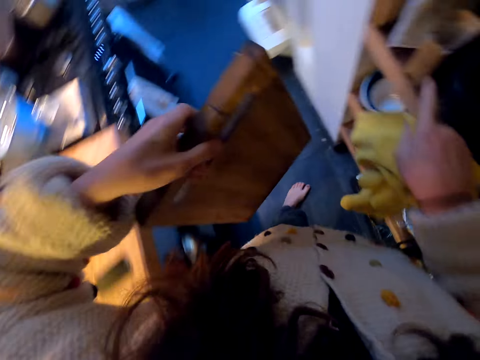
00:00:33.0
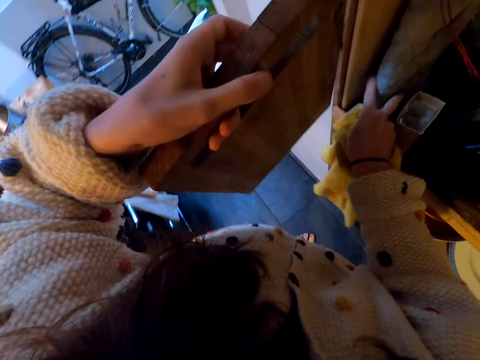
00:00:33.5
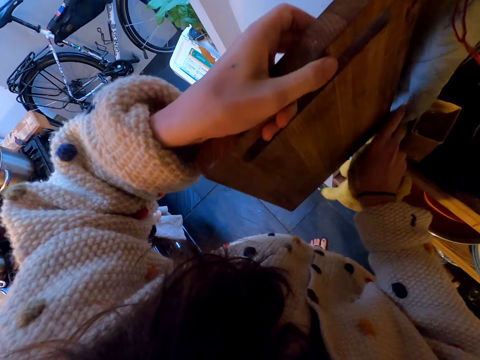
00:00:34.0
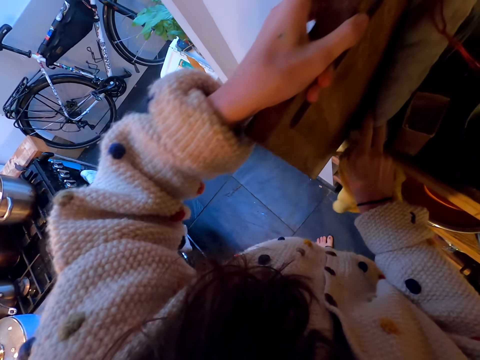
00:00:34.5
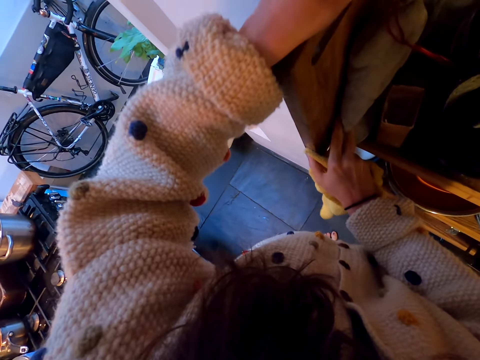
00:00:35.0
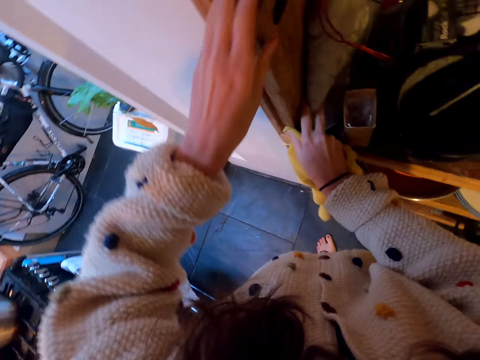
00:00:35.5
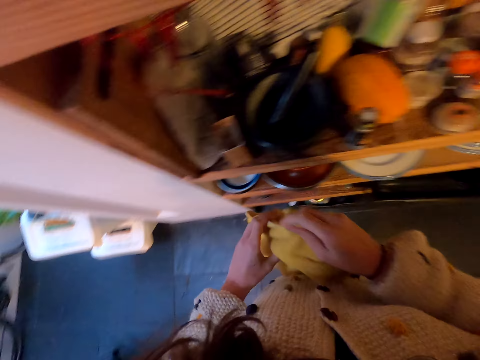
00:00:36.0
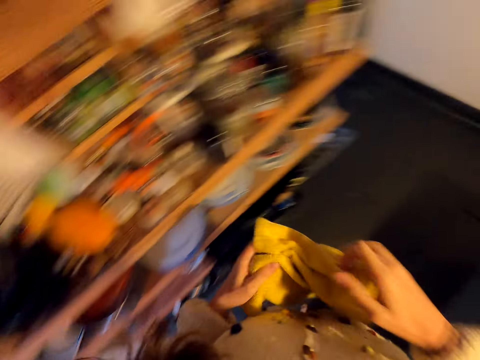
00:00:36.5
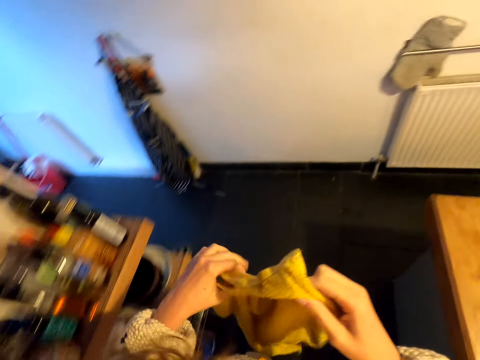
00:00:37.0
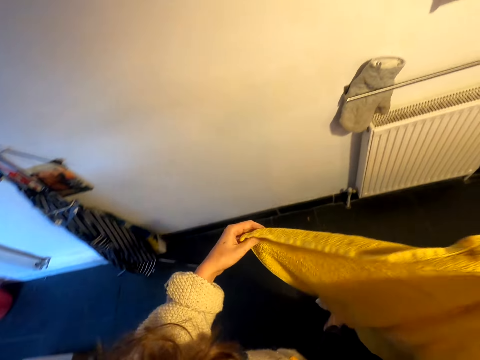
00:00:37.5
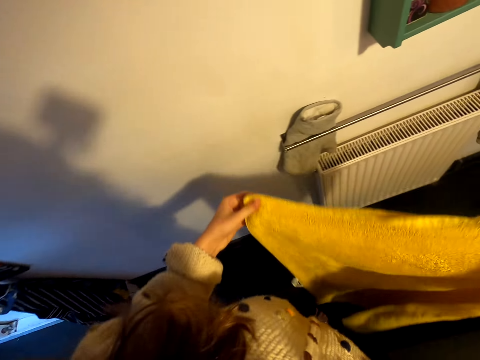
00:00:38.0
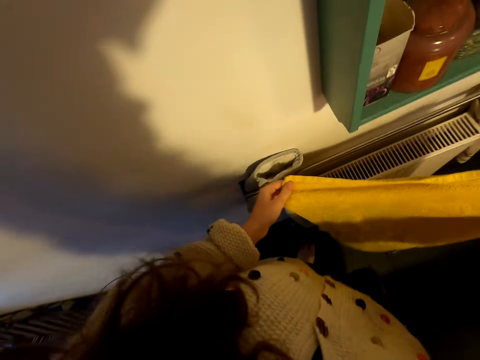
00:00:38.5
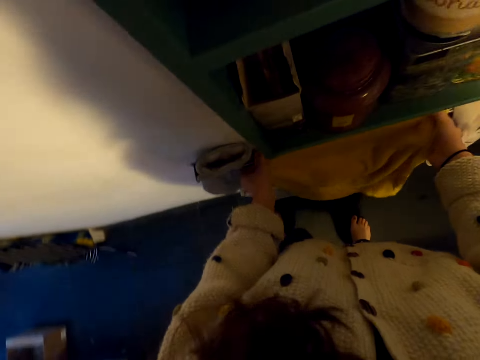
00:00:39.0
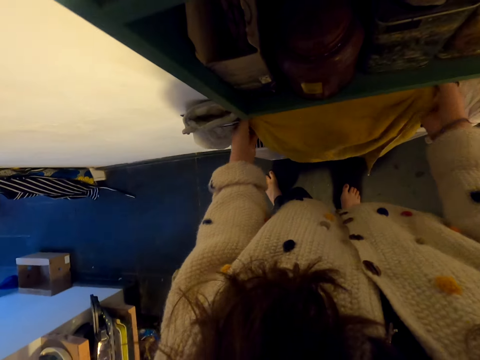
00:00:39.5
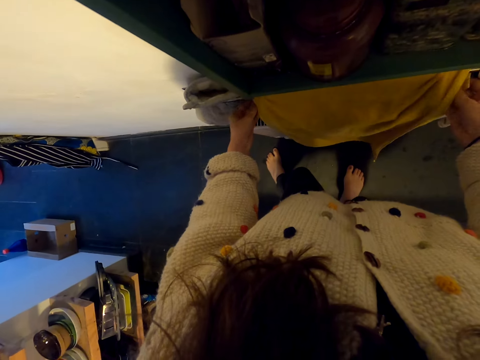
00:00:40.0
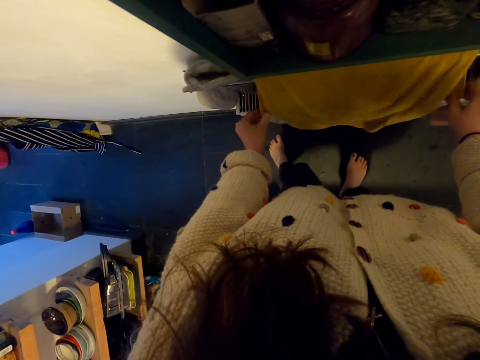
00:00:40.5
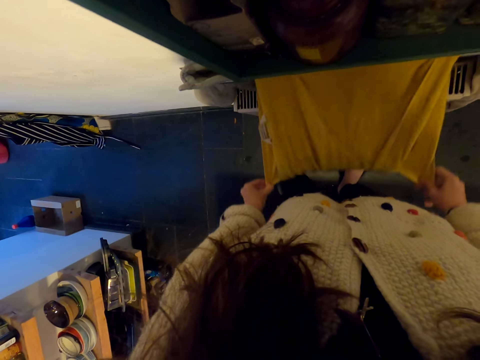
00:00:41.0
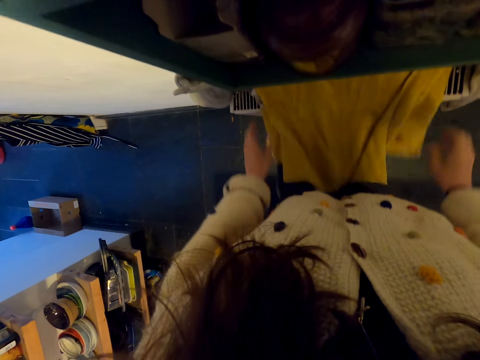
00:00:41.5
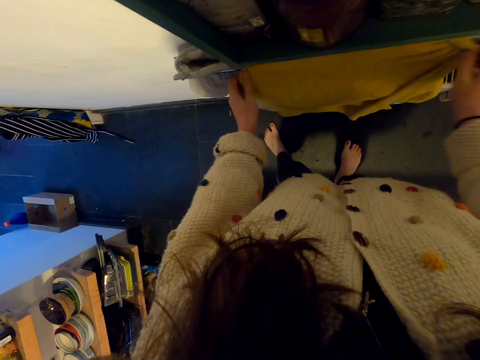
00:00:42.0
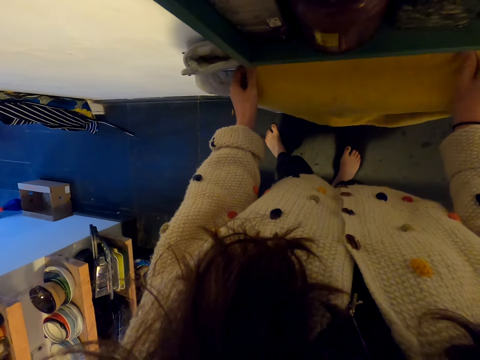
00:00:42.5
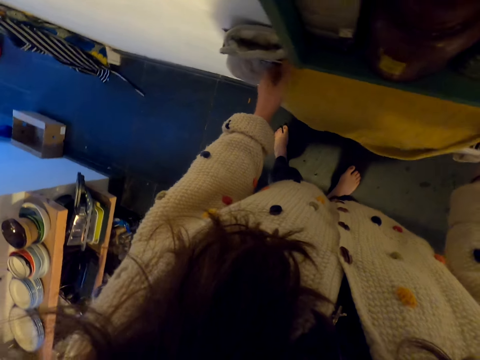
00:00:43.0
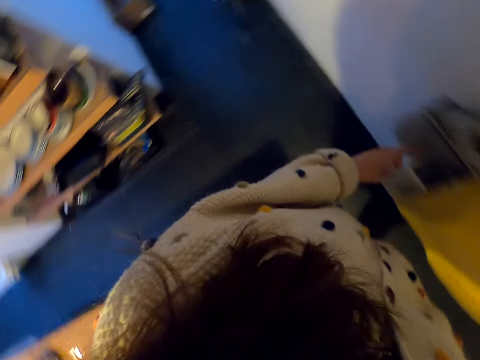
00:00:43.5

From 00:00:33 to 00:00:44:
The camera wearer puts the chopping board in the shelf on top of the cabinet. They walk around. They put the towel on the towel holder.

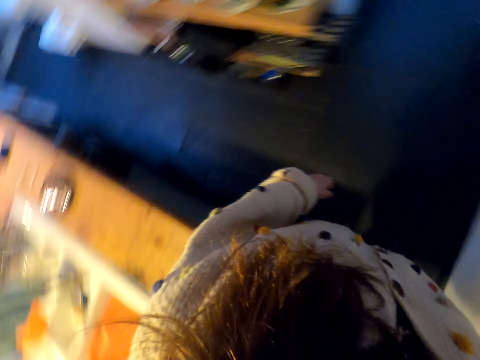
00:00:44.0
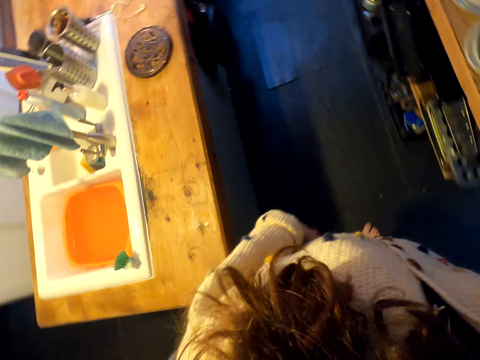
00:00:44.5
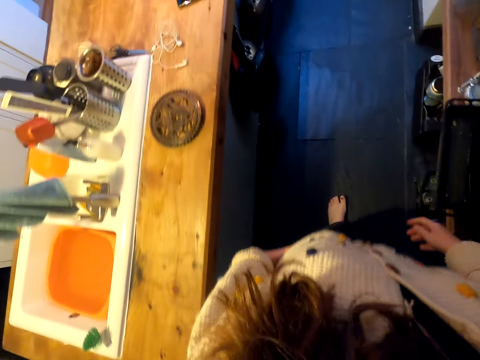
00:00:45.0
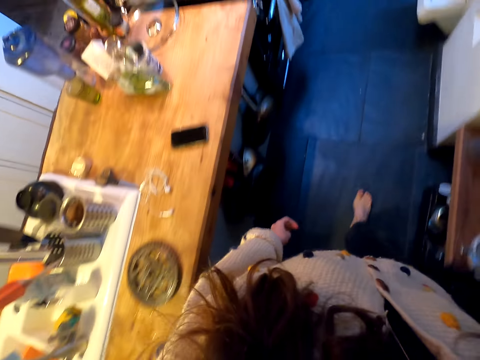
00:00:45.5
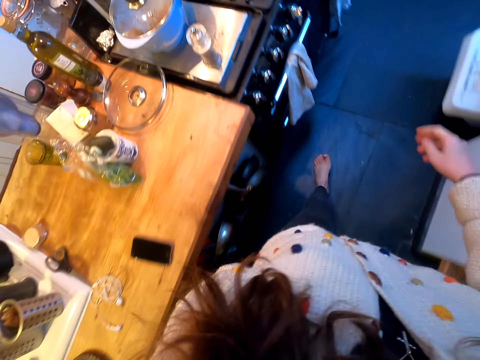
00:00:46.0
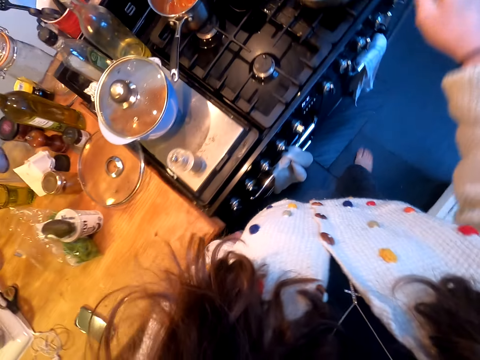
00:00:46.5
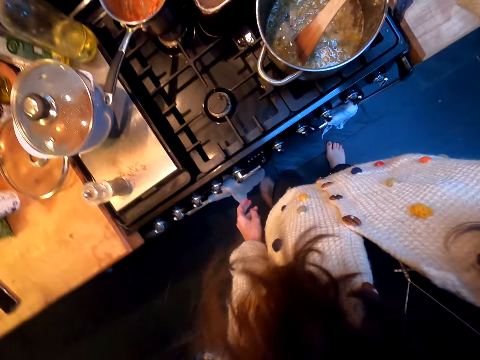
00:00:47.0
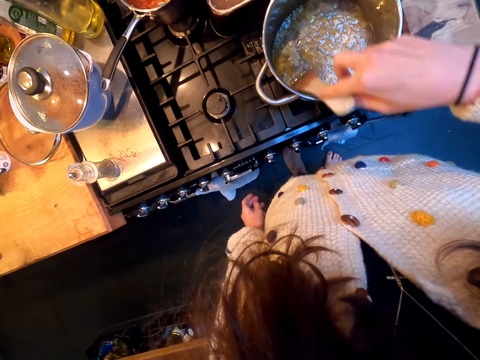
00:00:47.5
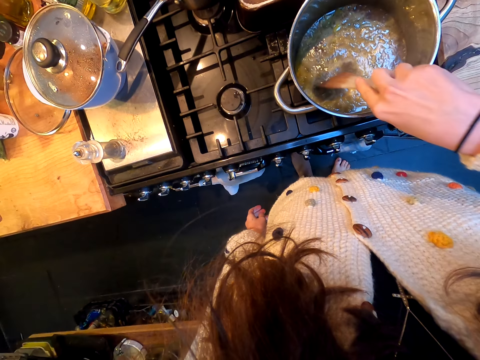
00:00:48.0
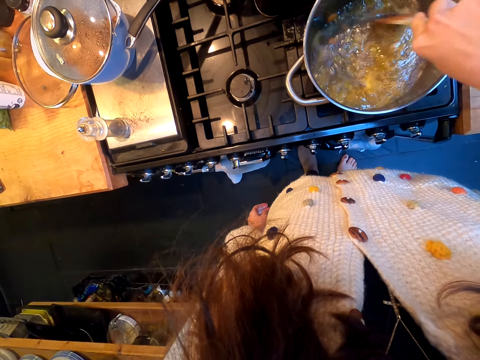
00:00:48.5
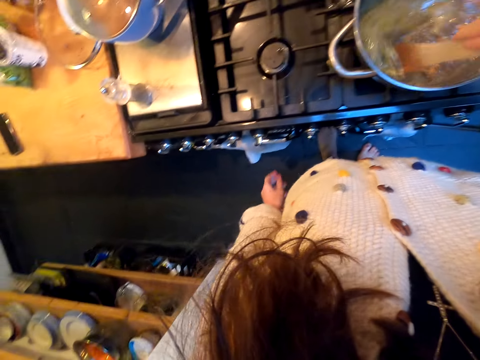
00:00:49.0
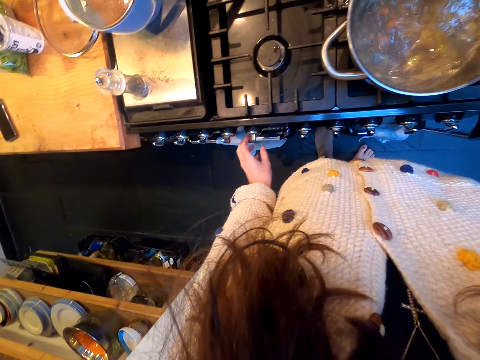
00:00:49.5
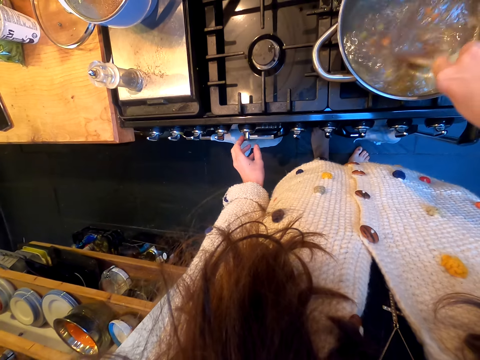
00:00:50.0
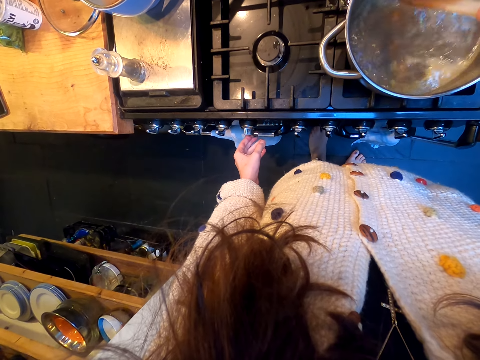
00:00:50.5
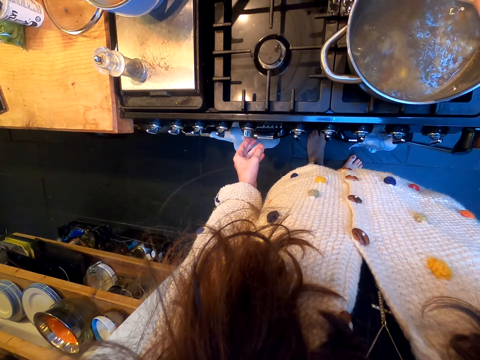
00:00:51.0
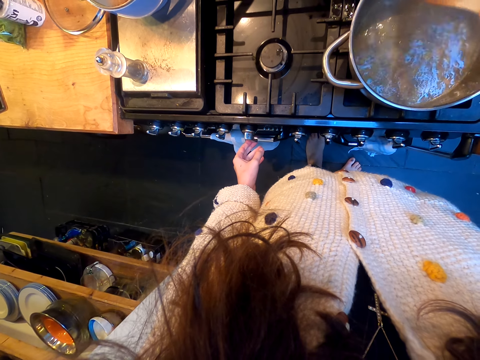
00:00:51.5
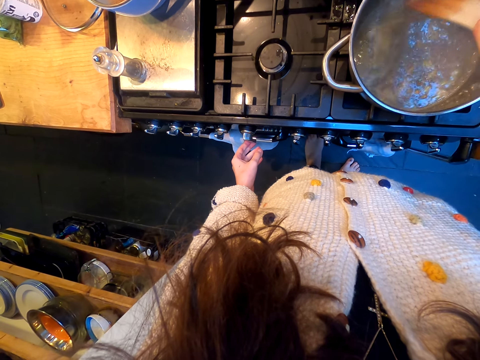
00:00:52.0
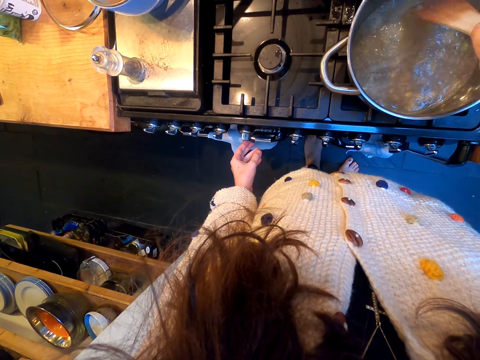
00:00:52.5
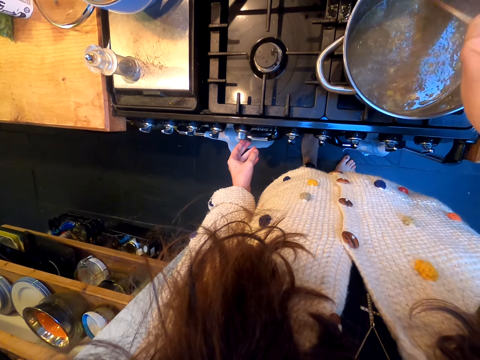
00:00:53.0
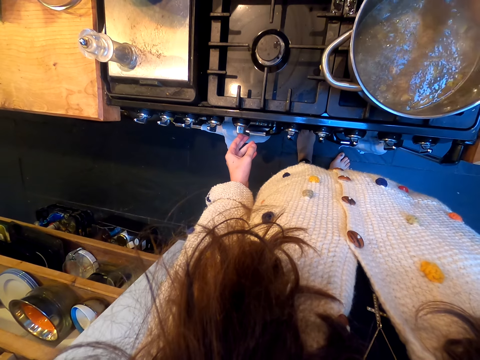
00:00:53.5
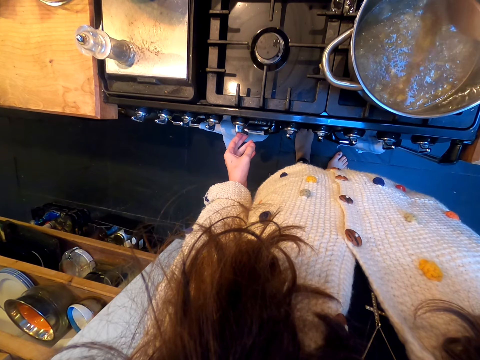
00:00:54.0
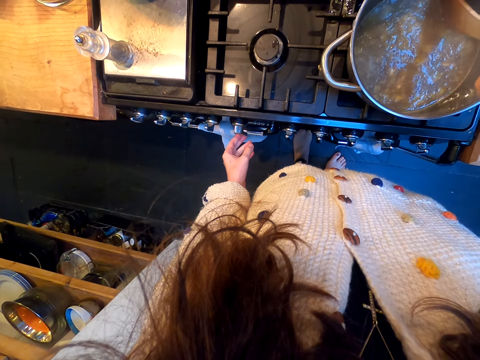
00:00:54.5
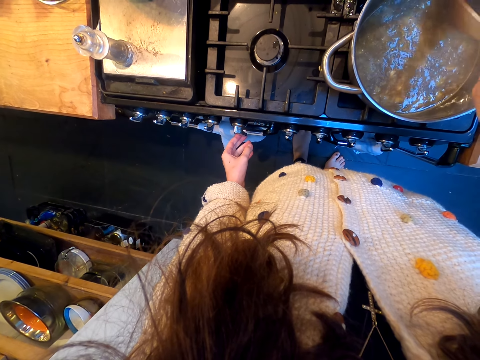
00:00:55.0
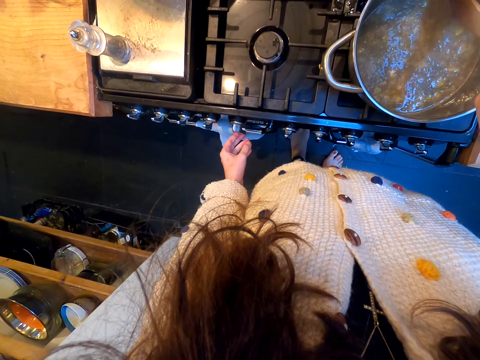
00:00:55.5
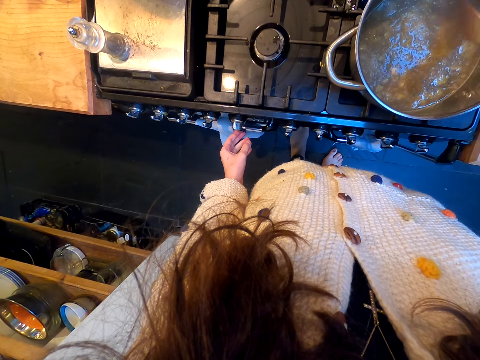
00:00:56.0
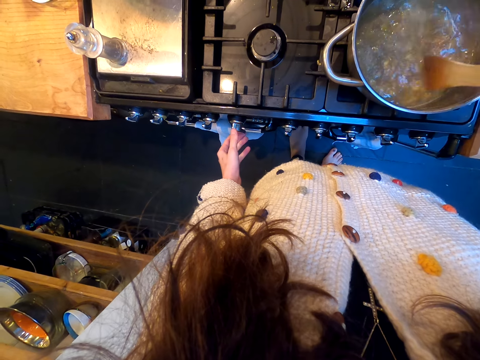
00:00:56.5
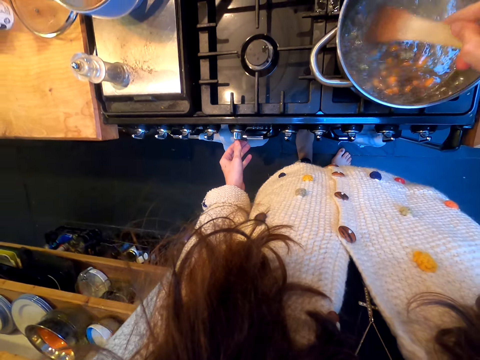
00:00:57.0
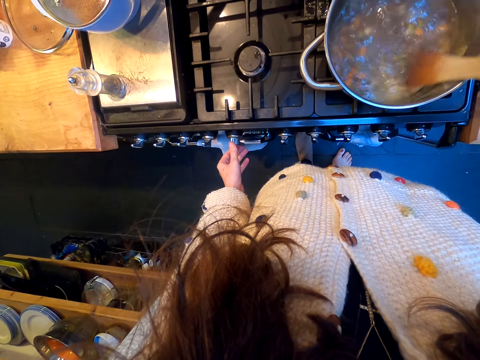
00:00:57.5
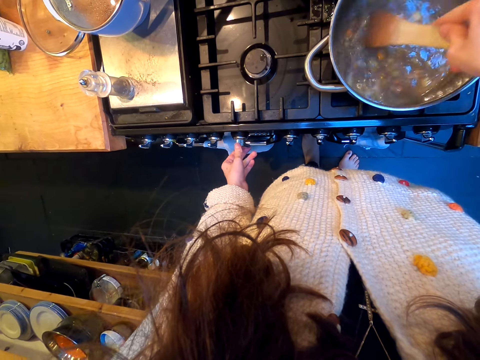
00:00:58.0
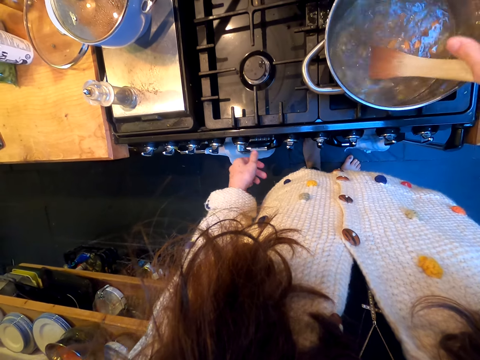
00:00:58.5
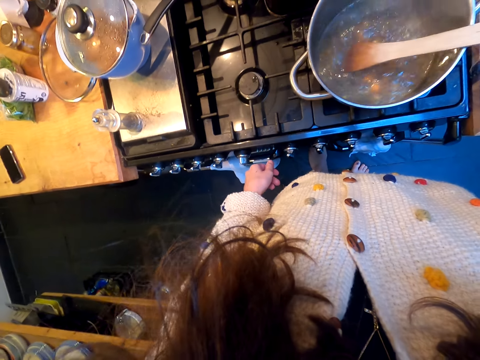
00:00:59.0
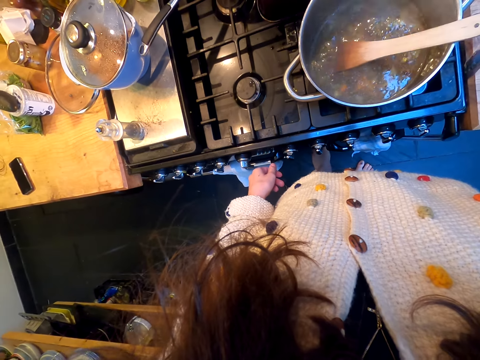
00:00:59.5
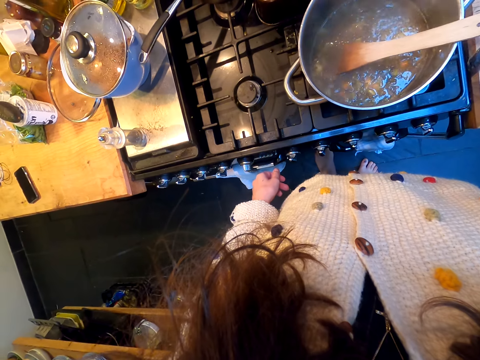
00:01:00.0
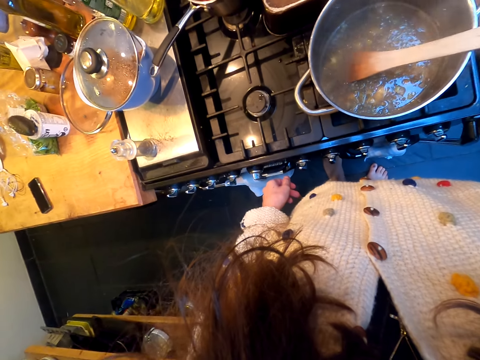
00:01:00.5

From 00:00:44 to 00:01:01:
The camera wearer moves around the kitchen. They stir the food with the wooden spoon. They regulate the cooker. They stir the food. They stare at the food.
